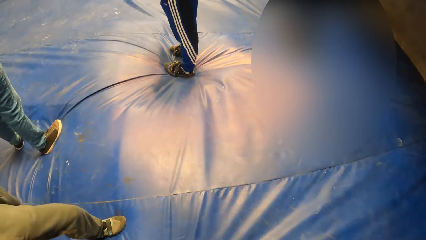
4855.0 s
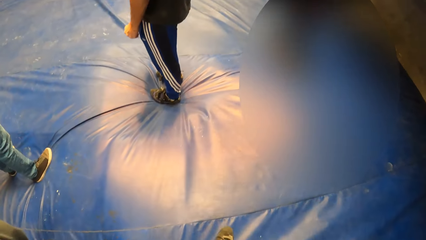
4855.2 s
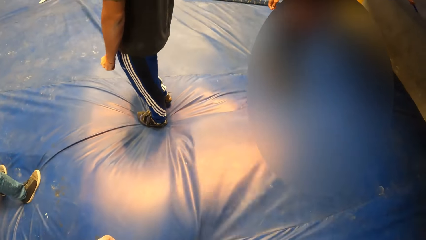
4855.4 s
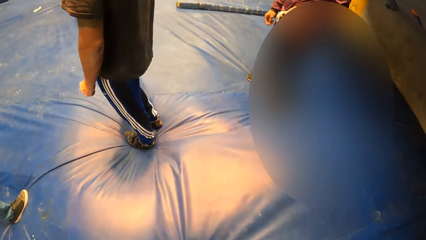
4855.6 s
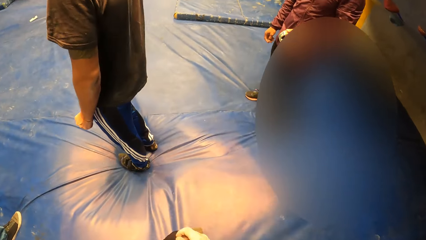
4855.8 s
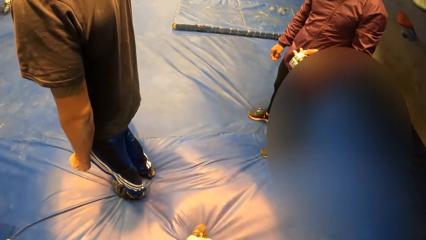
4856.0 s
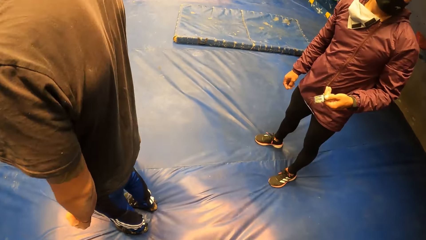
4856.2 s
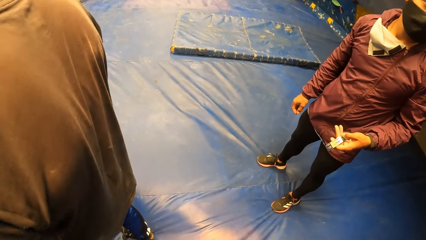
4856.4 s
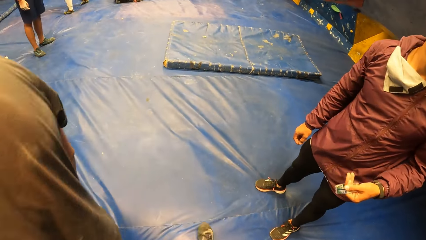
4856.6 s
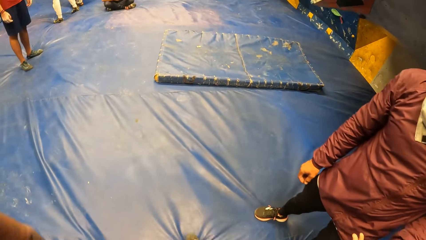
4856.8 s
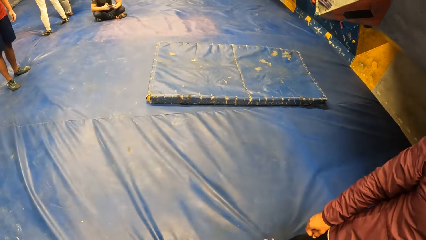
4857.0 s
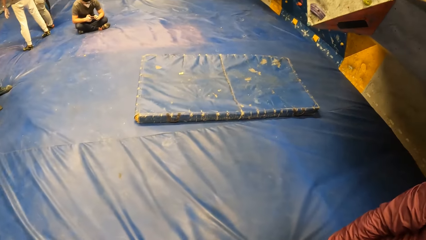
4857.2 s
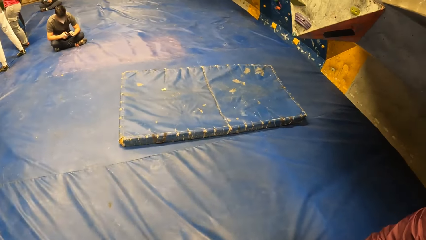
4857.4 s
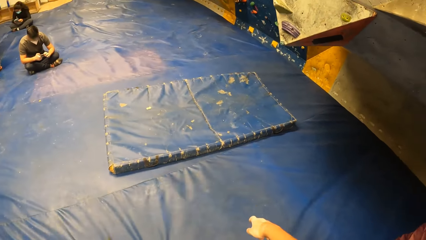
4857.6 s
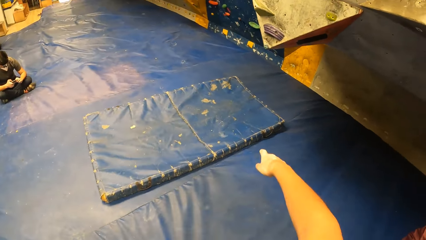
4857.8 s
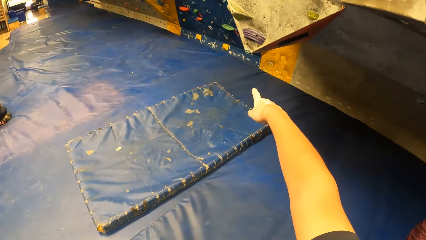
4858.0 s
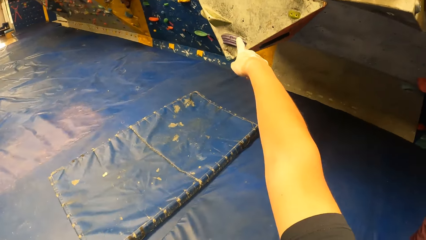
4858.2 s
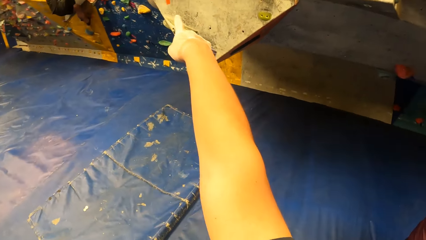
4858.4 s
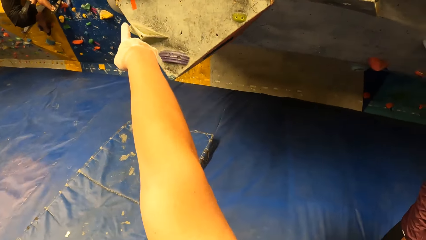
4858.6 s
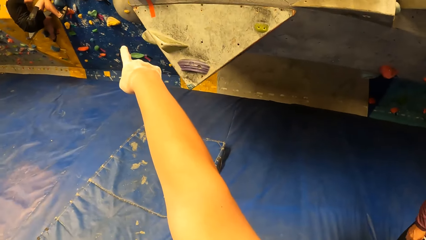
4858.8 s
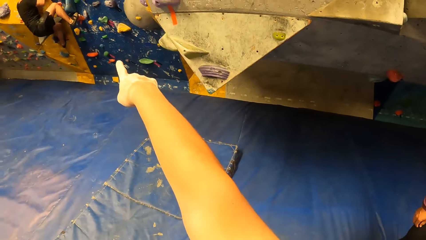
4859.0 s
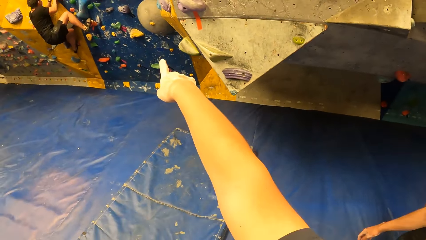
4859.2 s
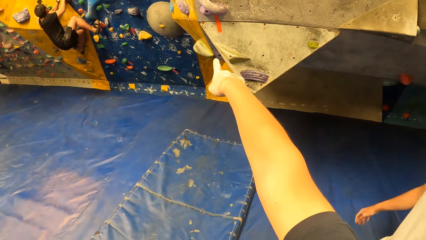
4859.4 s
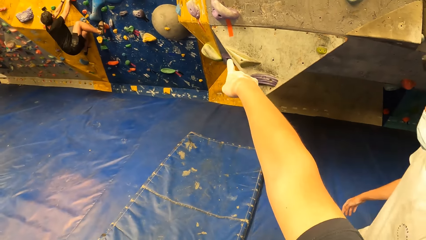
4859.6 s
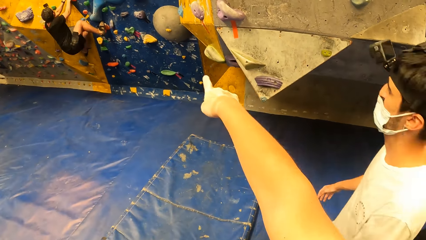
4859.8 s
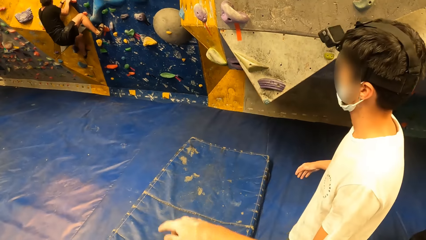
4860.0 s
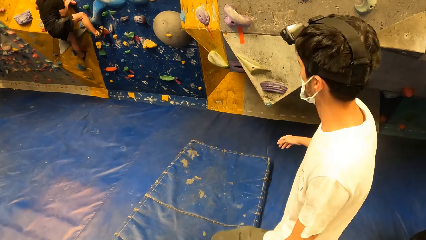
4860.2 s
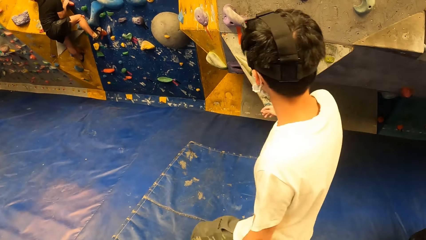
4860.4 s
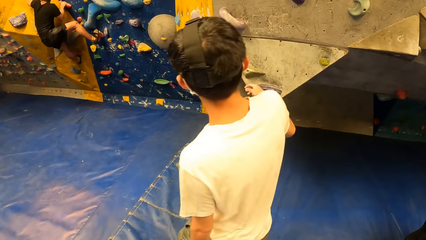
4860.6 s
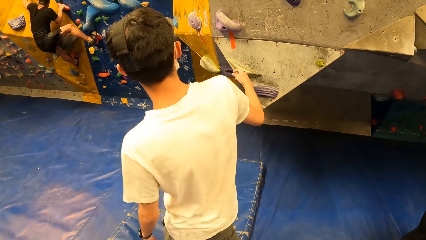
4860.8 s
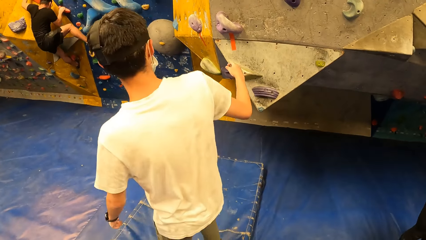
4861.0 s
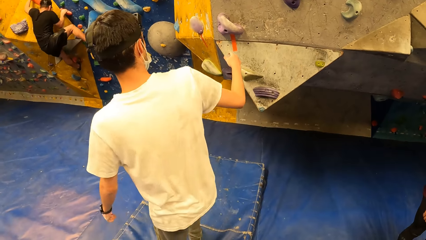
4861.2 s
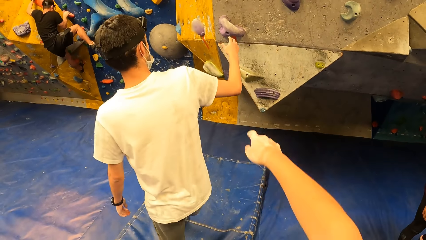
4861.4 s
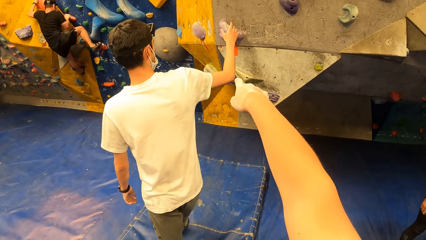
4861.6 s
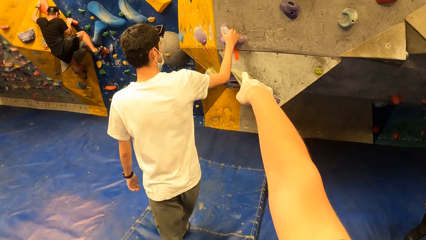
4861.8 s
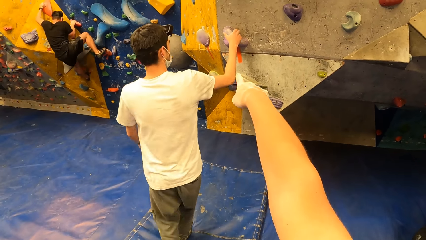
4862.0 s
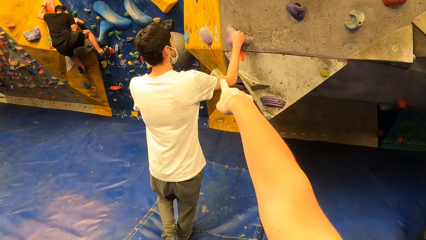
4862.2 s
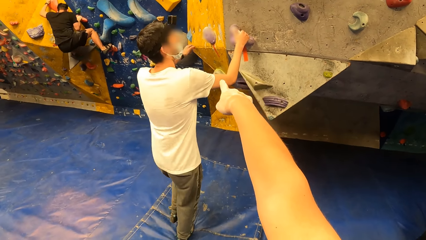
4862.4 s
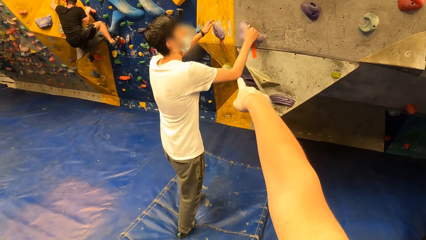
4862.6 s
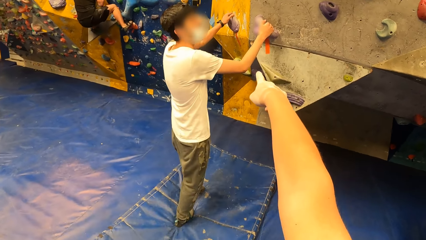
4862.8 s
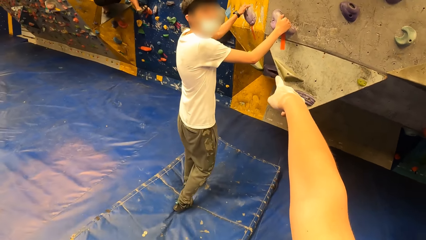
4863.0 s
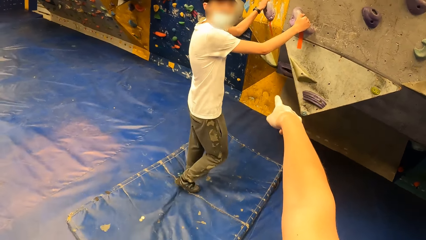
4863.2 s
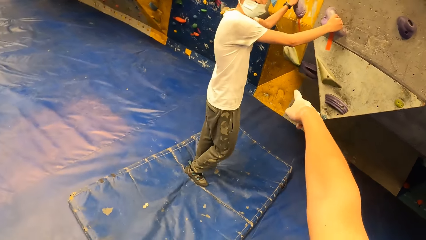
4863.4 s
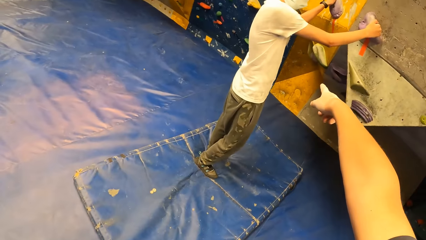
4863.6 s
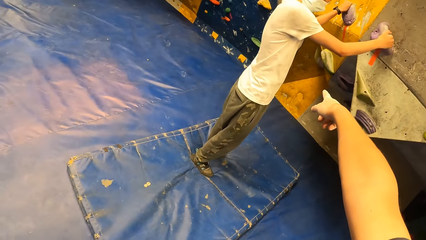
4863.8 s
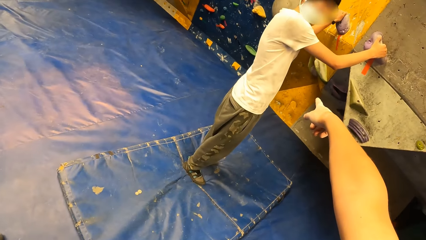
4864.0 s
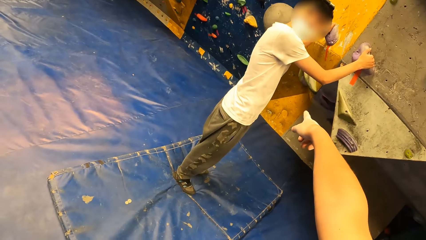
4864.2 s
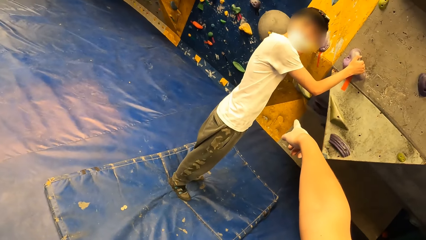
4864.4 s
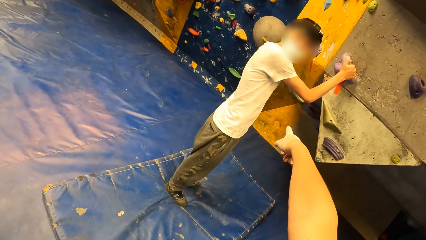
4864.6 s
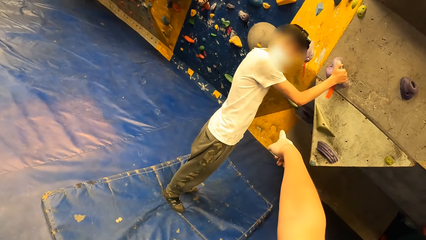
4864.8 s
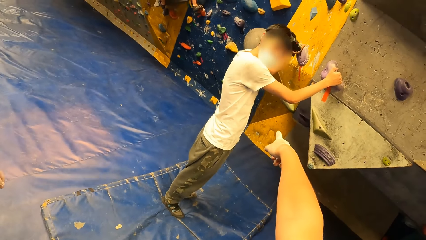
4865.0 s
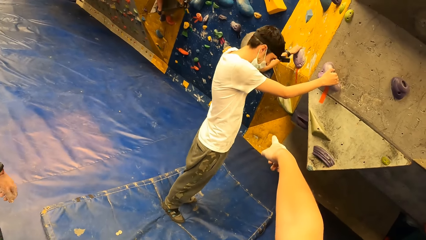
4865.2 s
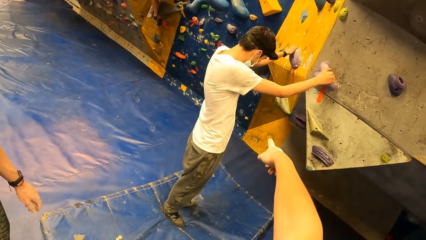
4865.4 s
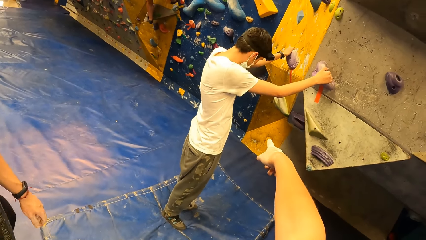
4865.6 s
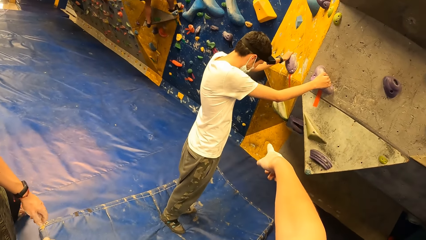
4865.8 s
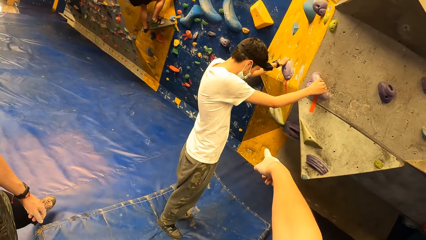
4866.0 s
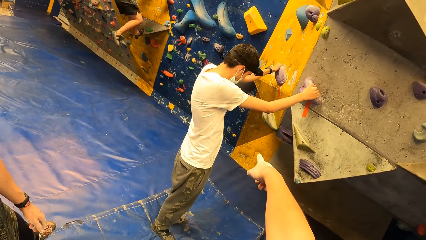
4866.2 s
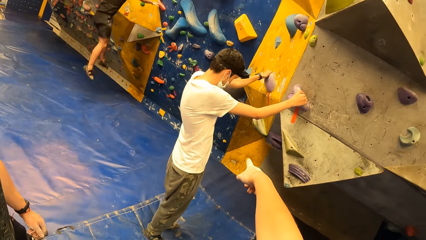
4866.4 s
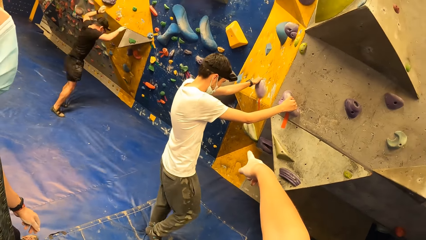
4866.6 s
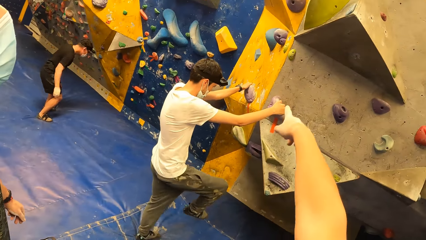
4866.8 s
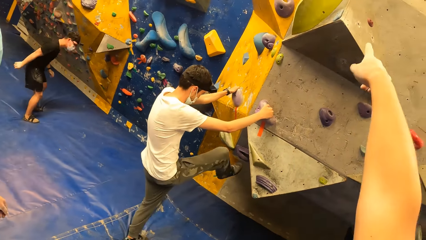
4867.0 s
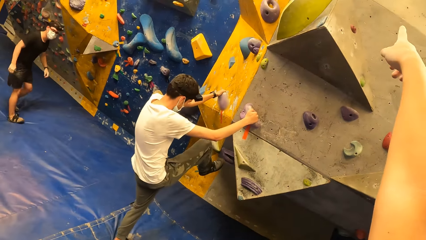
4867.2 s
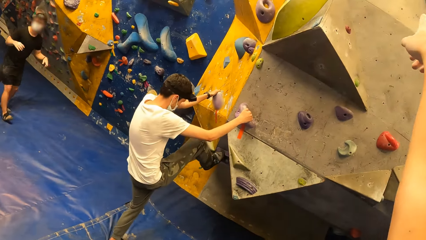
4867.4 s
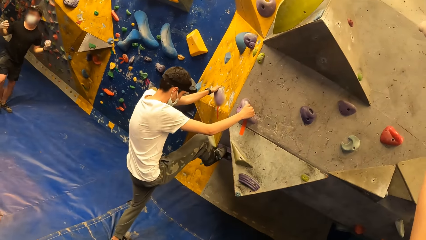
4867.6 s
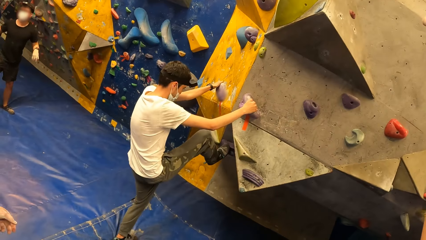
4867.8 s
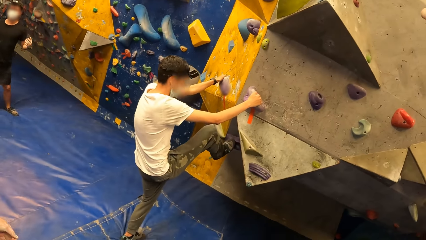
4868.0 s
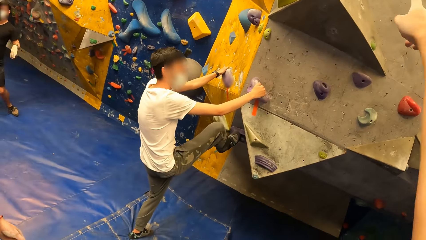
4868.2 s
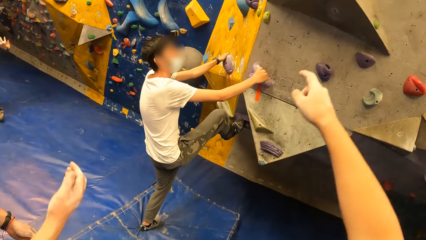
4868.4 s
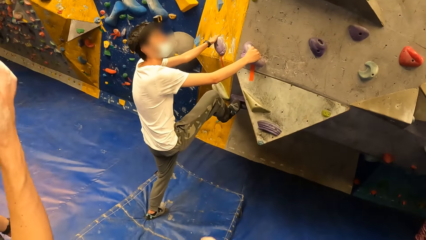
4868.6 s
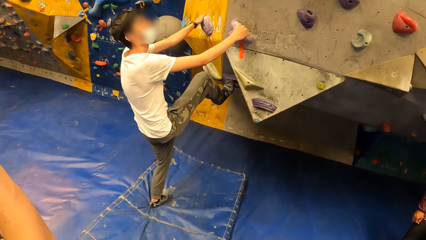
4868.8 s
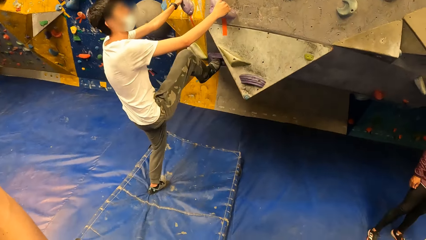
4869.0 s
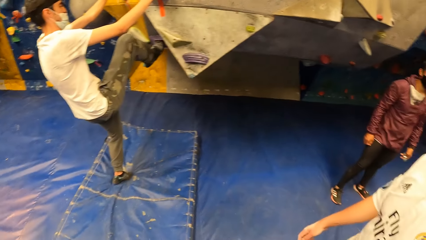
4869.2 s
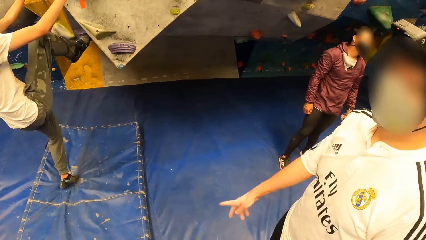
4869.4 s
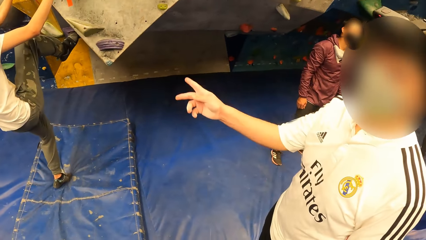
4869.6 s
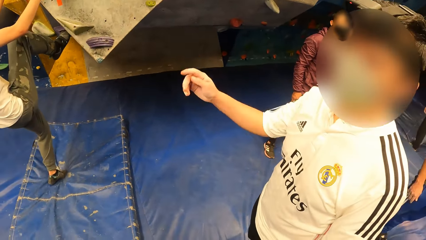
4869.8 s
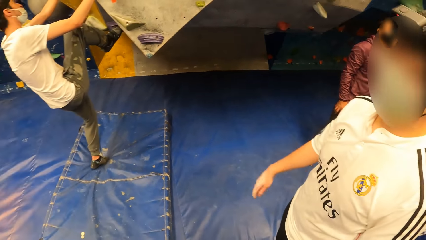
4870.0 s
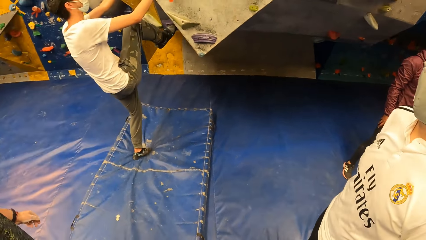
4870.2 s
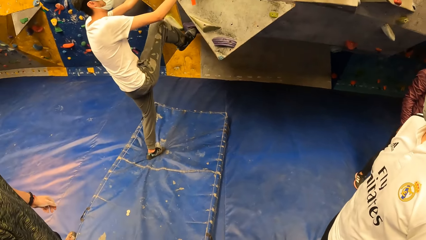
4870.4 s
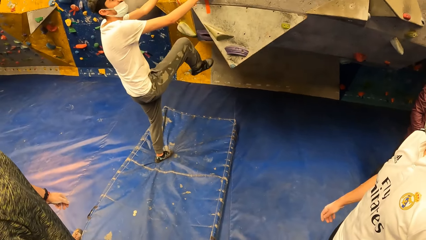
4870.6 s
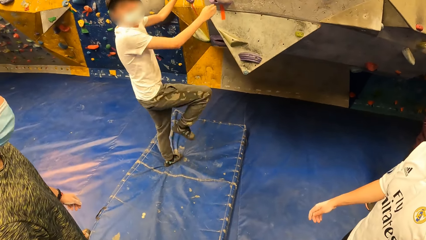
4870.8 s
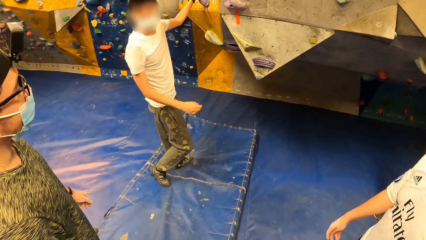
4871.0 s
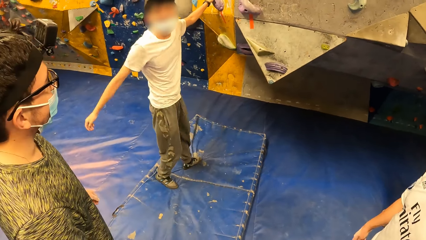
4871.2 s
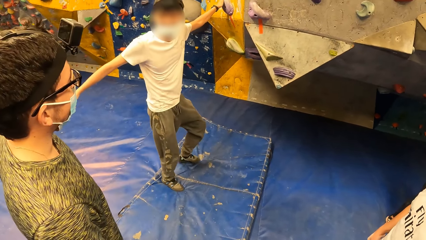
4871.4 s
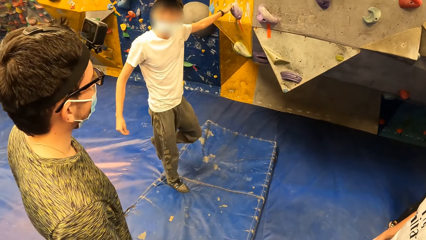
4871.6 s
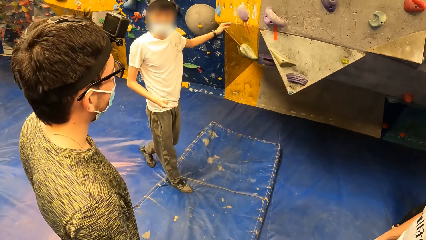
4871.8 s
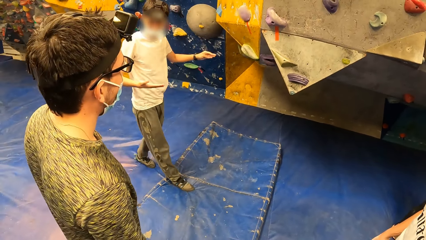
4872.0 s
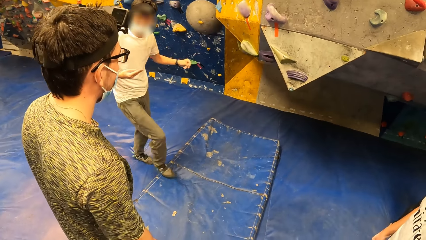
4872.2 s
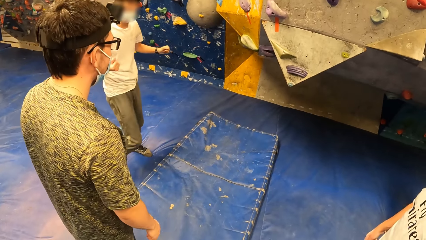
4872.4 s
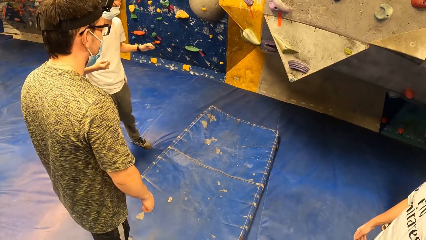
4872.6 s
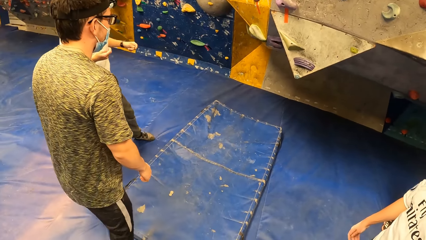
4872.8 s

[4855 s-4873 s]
The camera wearer moves around. He gestures to a man. Another man touches the climbing wall with both hands. The camera wearer points to the climbing wall with his right hand. The second man climbs the climbing wall. A third man interacts with the camera wearer. The camera wearer gestures to the third man. The second man climbs down the climbing wall.
